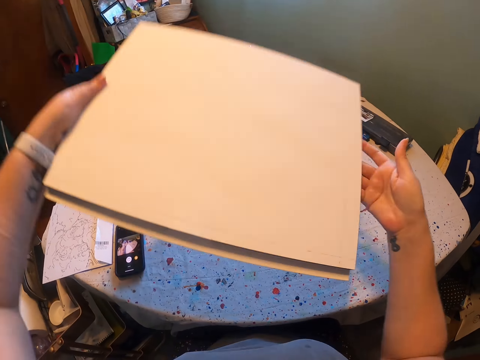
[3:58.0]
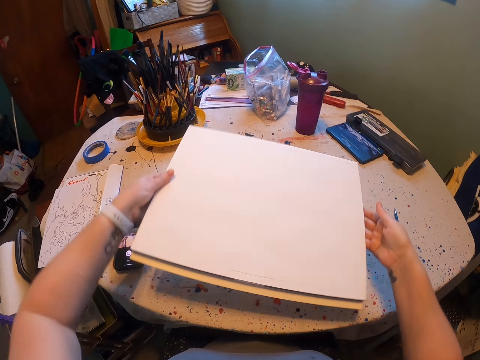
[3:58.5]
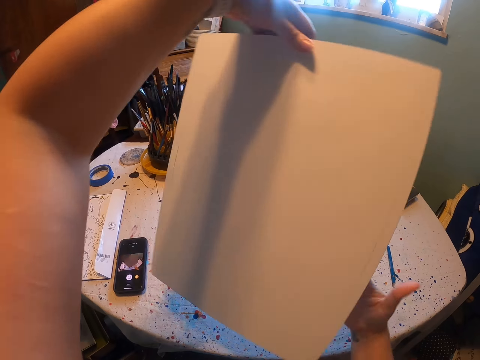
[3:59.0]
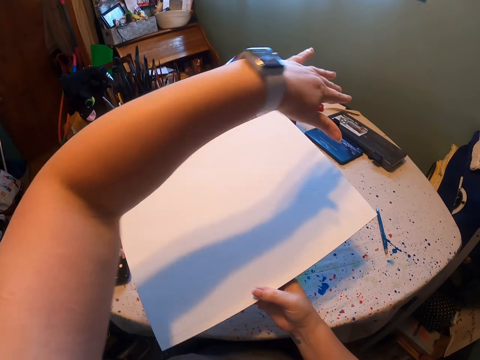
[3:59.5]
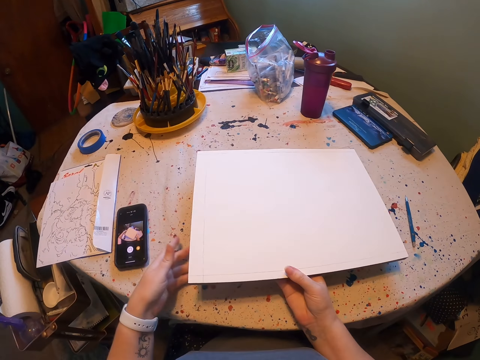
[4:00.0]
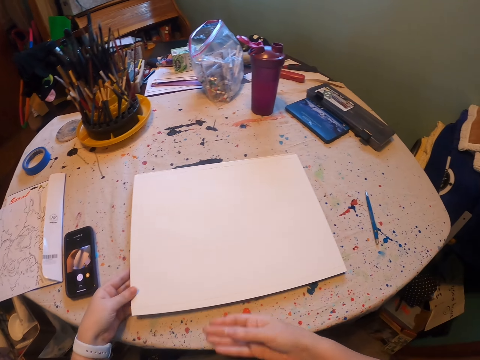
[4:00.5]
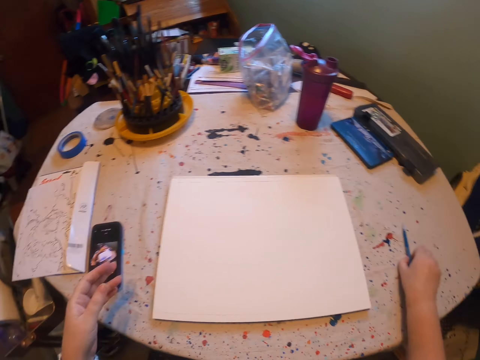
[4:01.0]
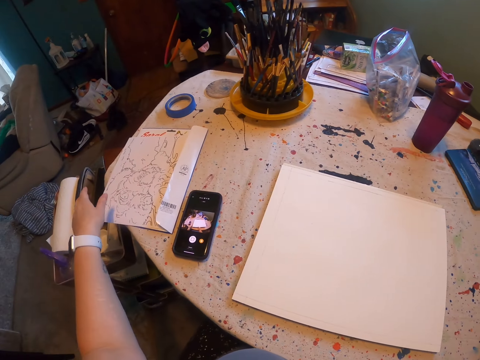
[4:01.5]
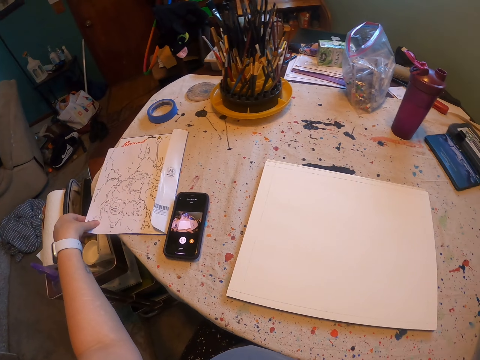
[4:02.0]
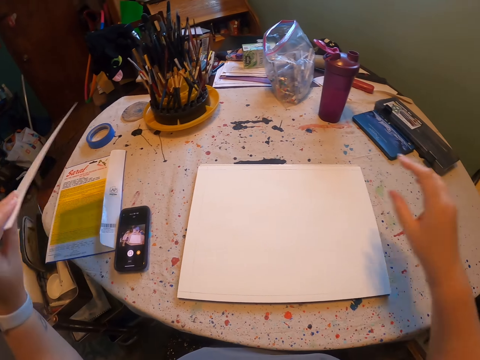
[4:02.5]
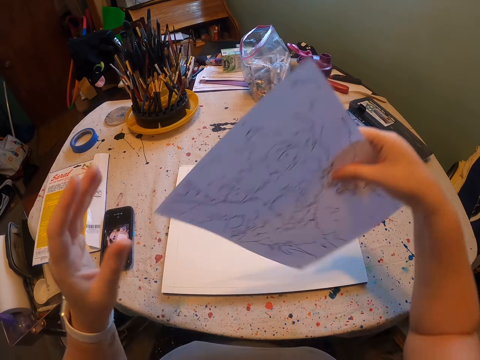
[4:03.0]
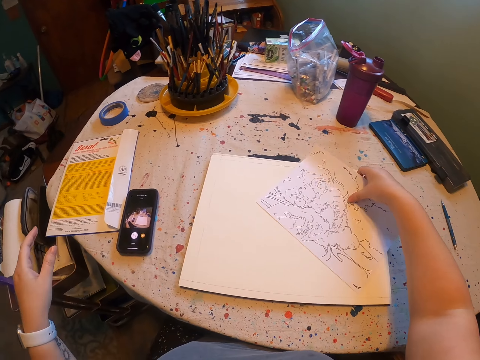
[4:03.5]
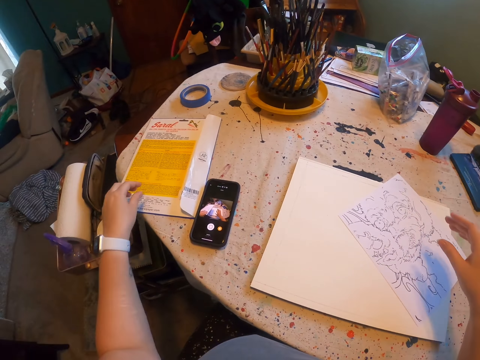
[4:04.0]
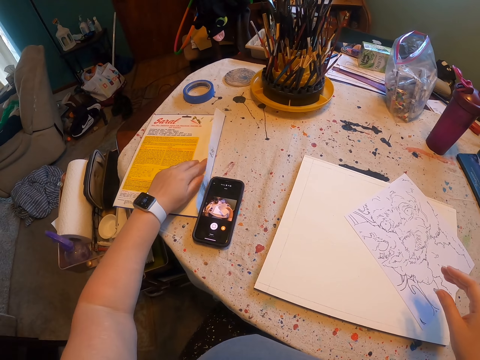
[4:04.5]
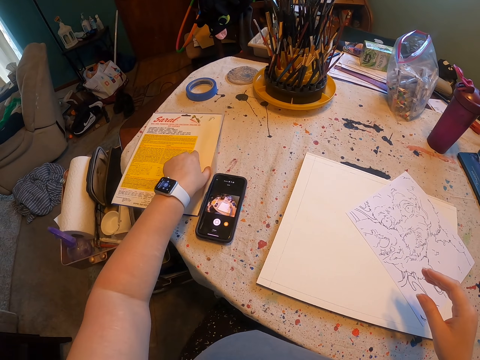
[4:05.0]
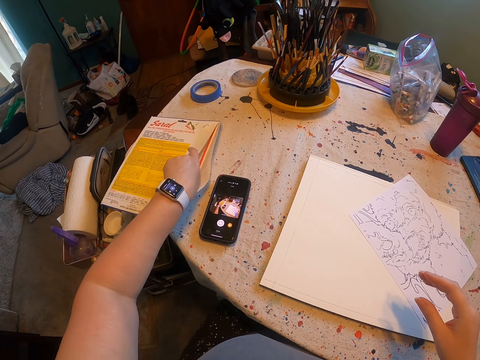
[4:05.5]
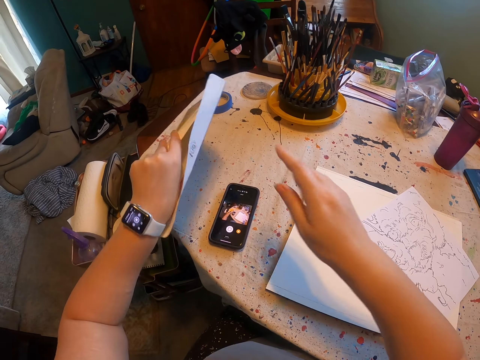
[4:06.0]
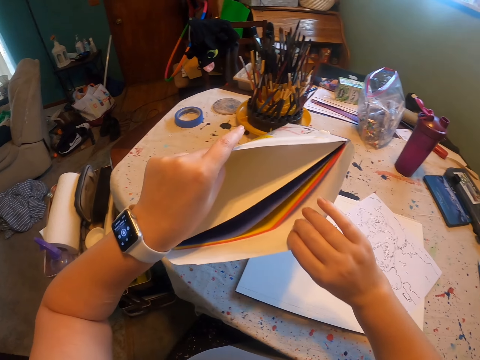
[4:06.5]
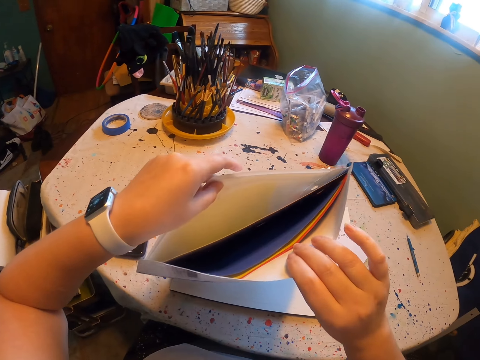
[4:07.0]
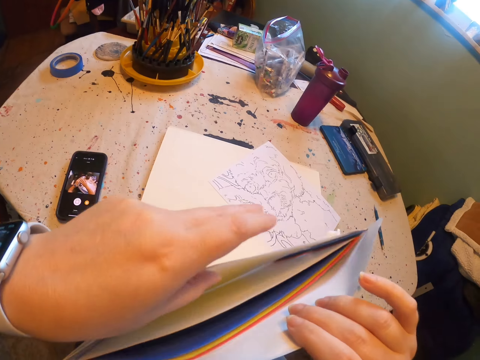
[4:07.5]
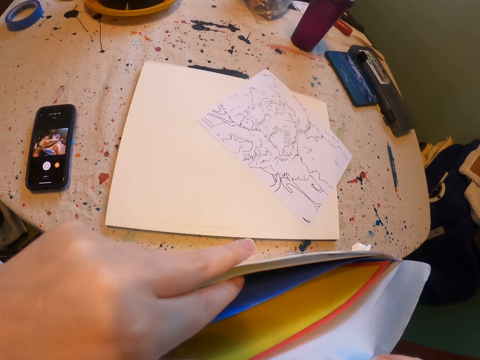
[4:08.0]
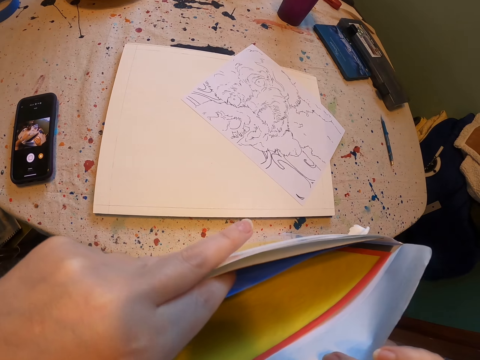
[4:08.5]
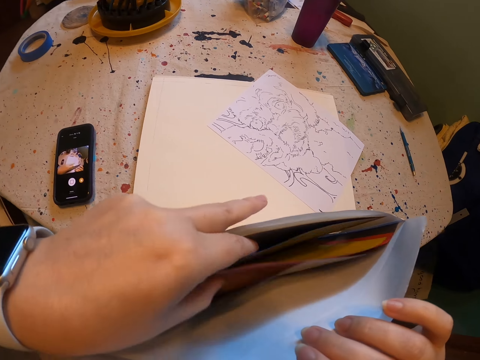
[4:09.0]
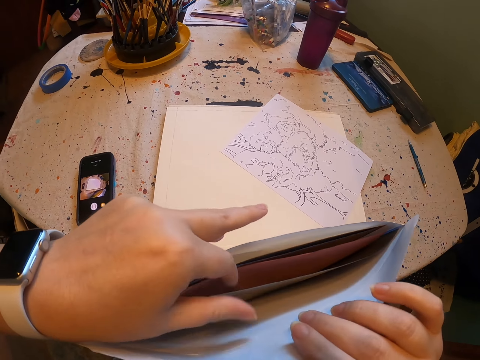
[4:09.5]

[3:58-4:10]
The camera wearer picks up the paint book. They place the paint book down. They pick up the pen. They pick up the paint paper. They place the paint paper down. They pick up the parcel.

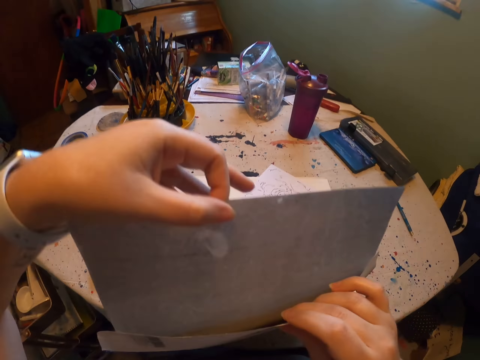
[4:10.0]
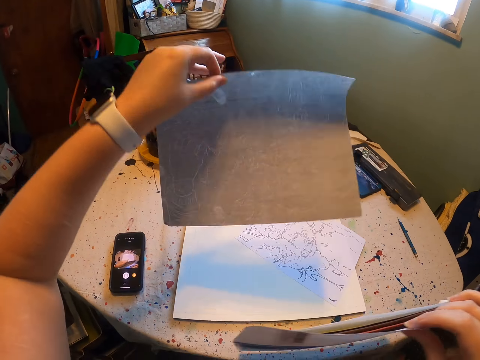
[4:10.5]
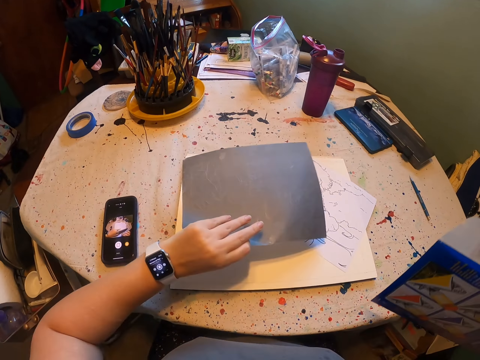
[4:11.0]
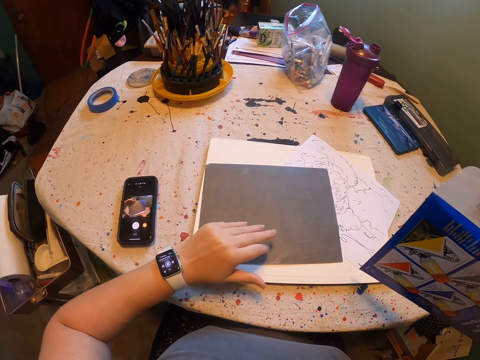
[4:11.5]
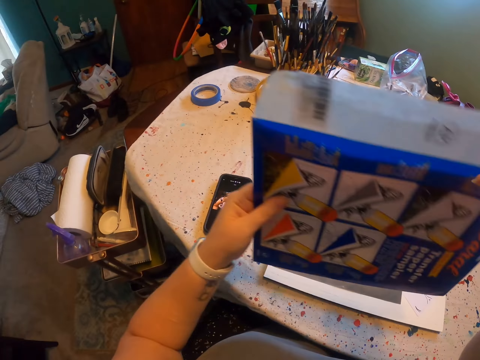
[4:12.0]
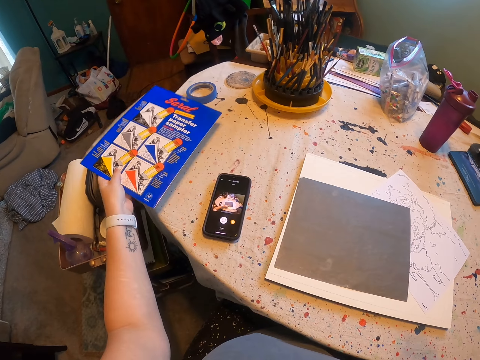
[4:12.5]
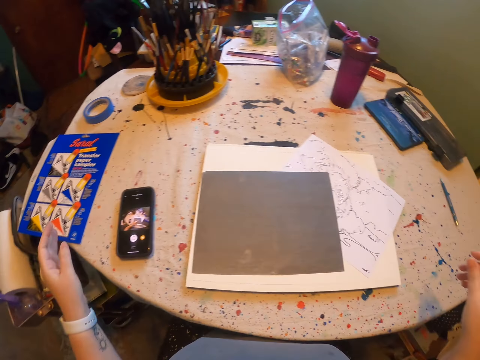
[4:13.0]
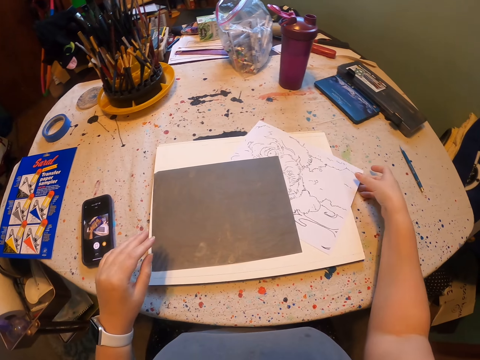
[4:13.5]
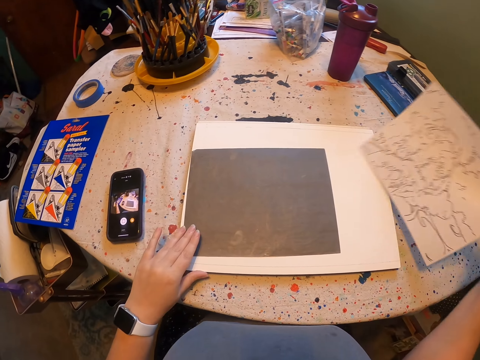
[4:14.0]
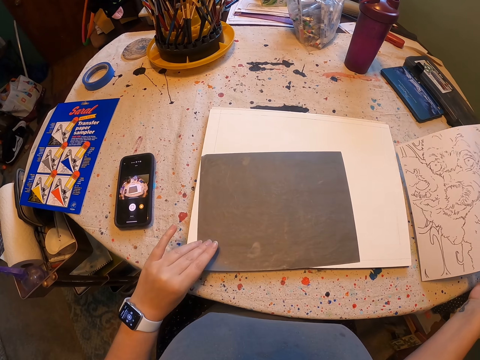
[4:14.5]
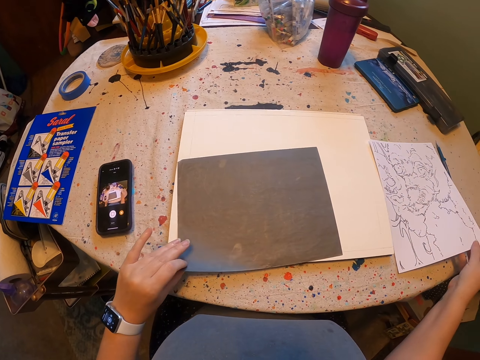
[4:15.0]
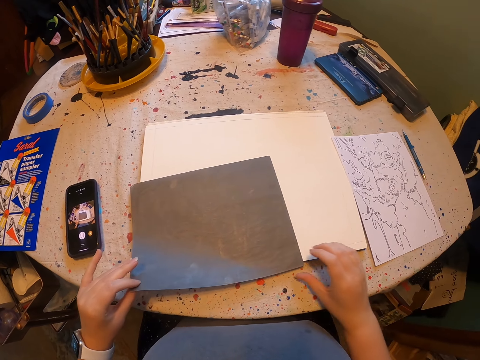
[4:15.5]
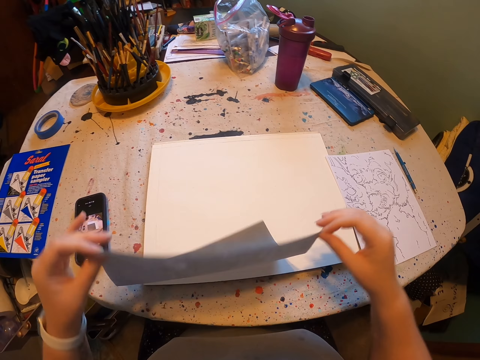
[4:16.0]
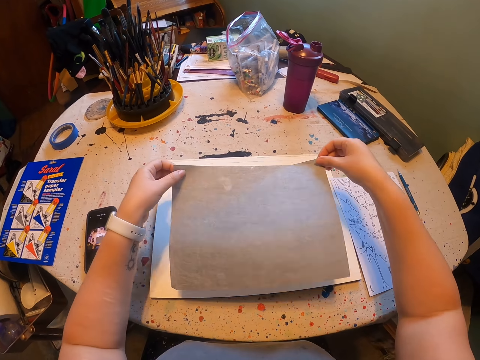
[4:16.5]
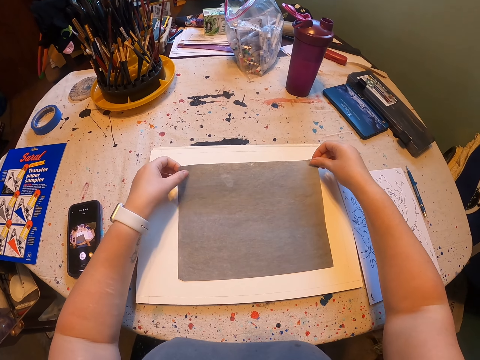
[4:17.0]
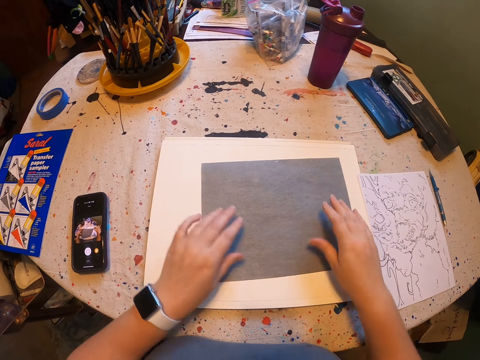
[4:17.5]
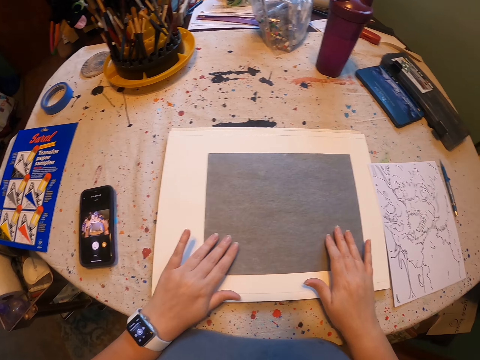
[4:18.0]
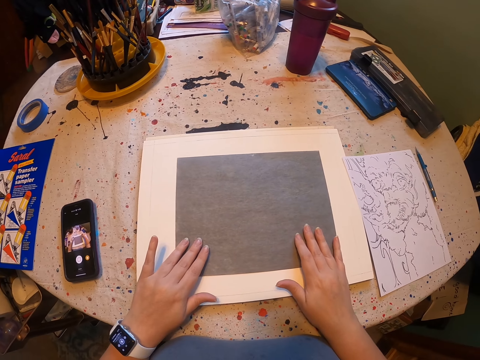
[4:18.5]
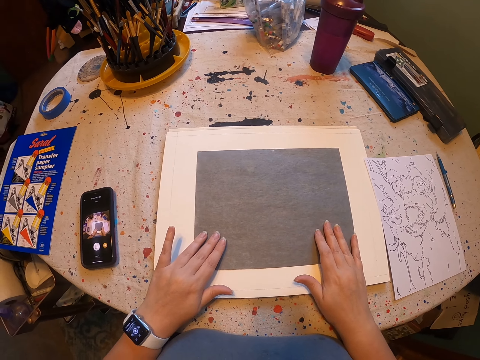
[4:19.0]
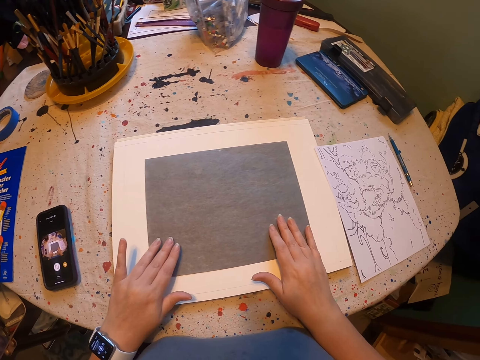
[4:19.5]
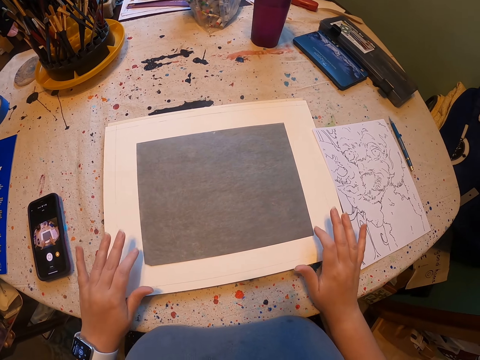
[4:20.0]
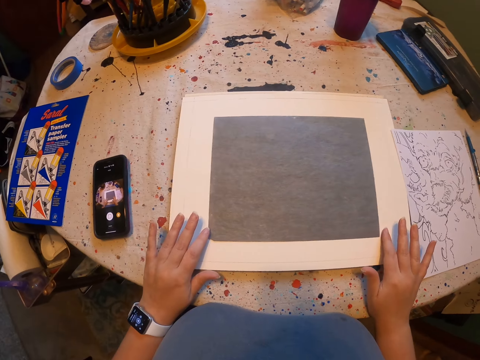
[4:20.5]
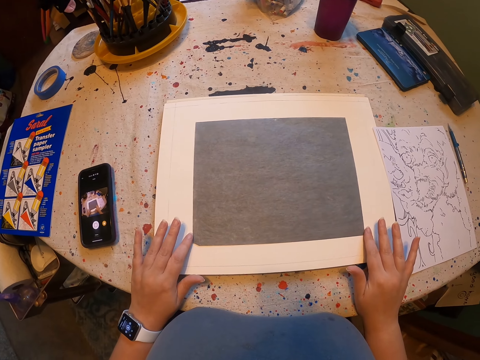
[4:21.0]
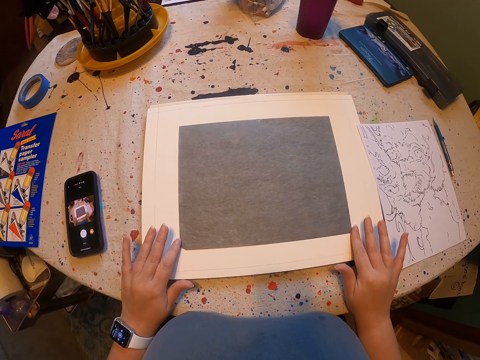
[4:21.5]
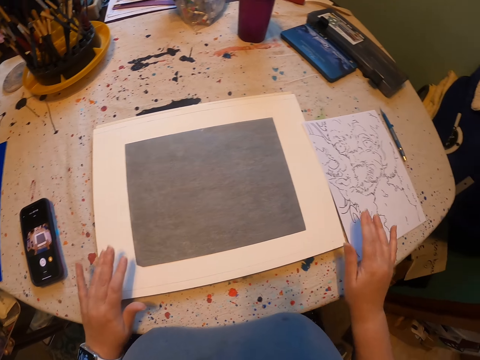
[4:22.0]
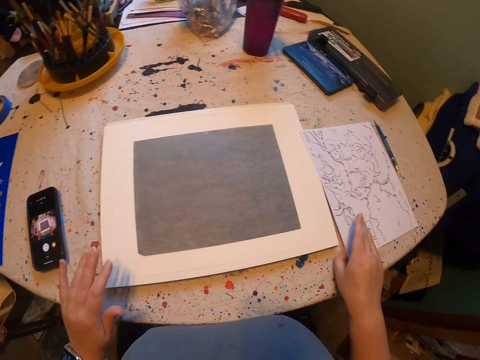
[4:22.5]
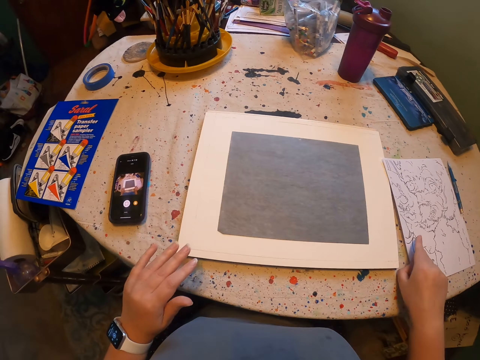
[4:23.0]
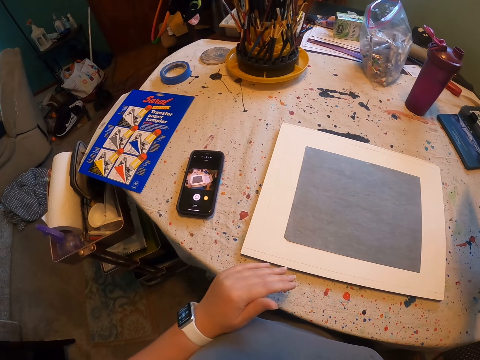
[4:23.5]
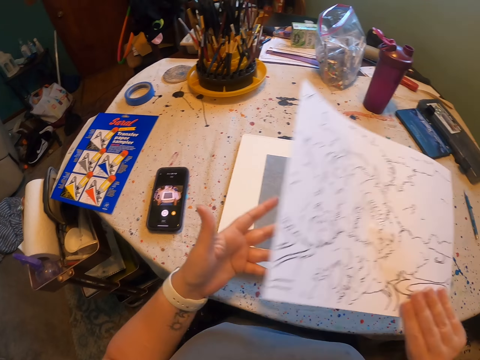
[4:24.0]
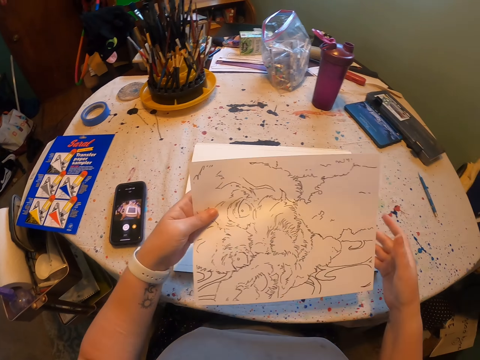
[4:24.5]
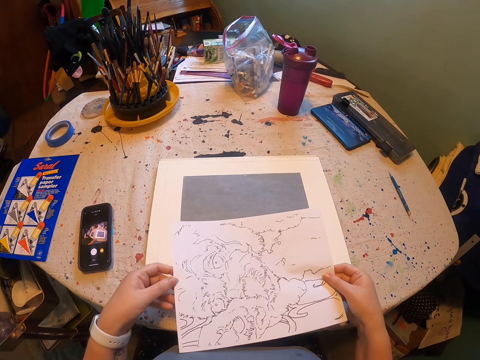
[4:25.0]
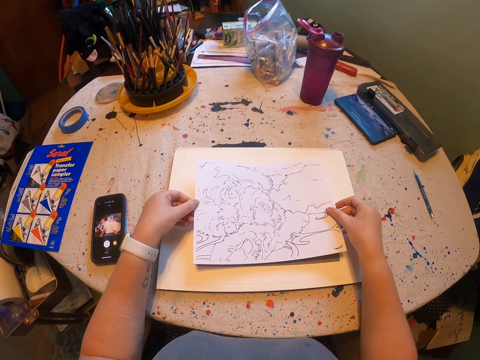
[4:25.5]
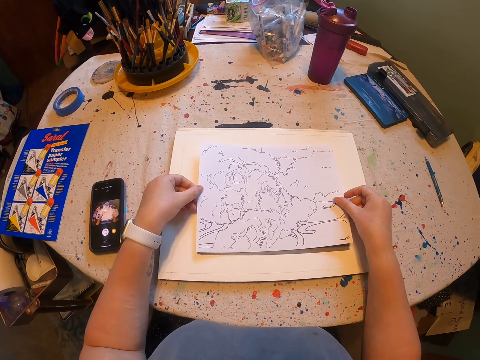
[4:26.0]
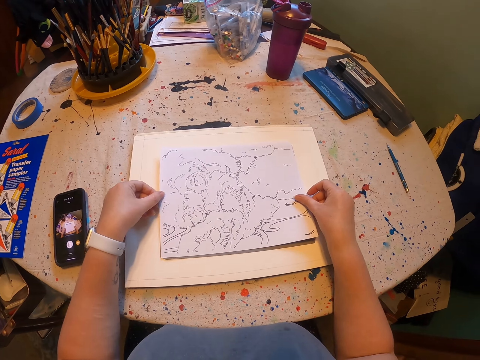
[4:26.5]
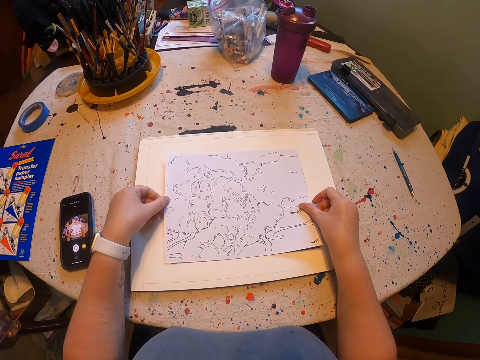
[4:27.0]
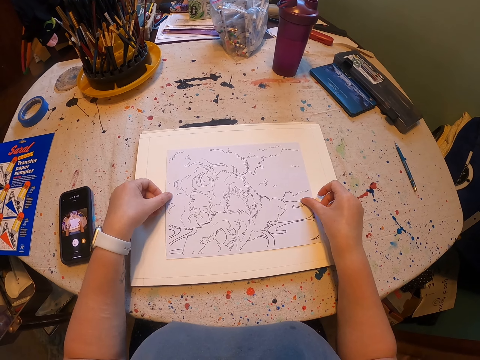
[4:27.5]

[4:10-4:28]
The camera wearer takes carbon paper from the envelope. They place the parcel down. They put the carbon paper on top of the drawing book. They pick up an object. They place the object down. They pick up the paint paper. They put the drawing on top of the carbon paper.
